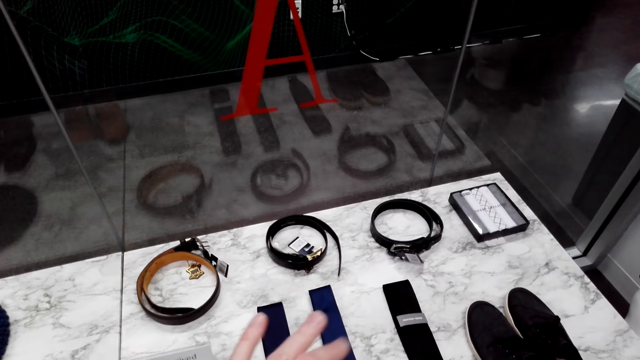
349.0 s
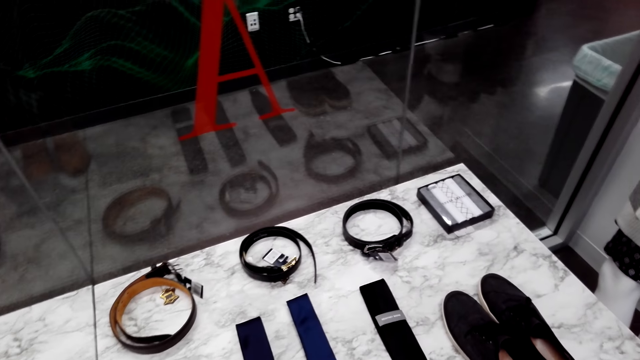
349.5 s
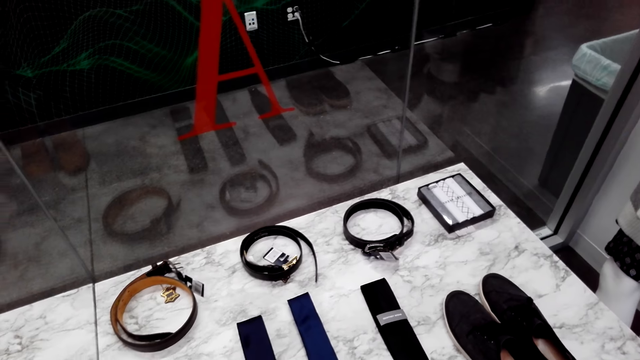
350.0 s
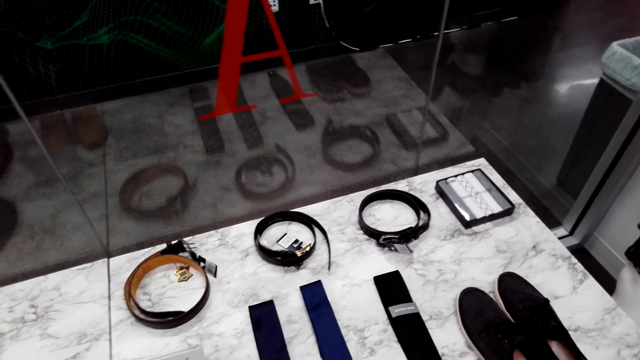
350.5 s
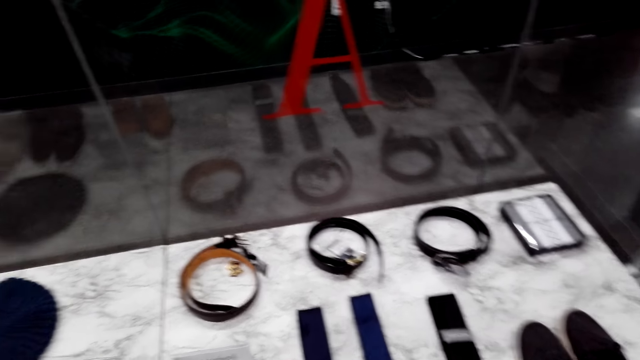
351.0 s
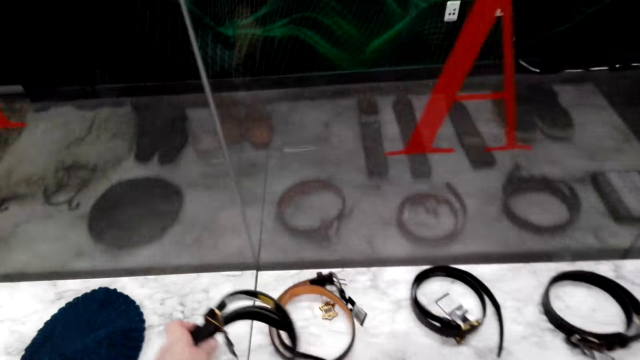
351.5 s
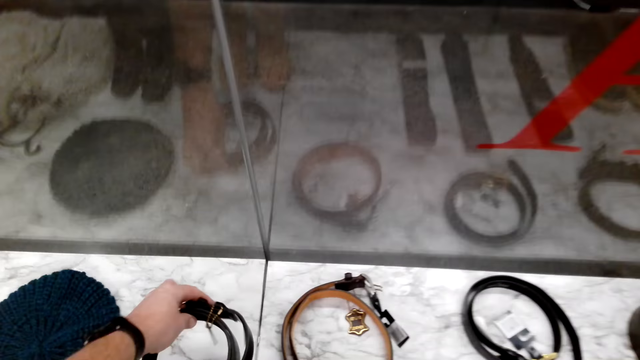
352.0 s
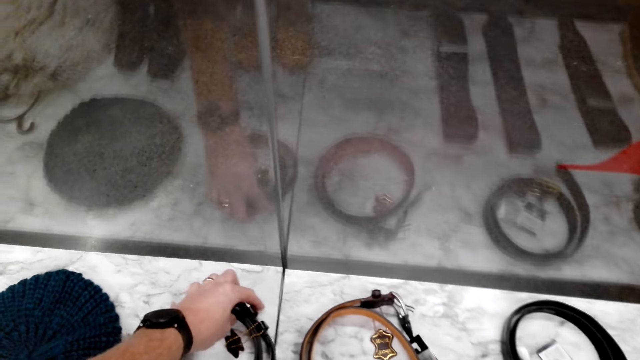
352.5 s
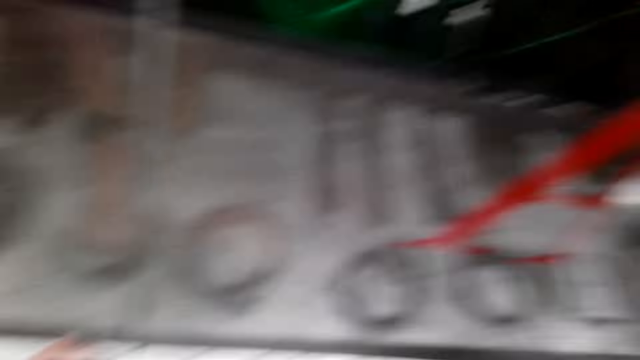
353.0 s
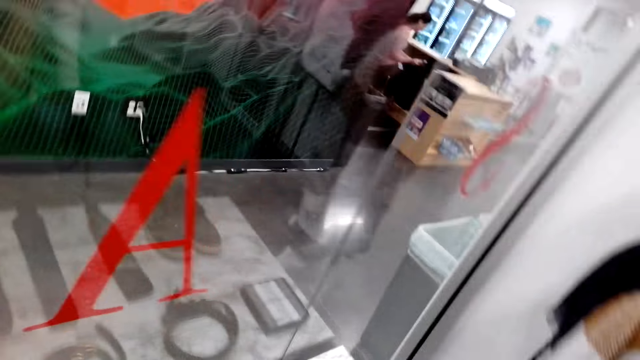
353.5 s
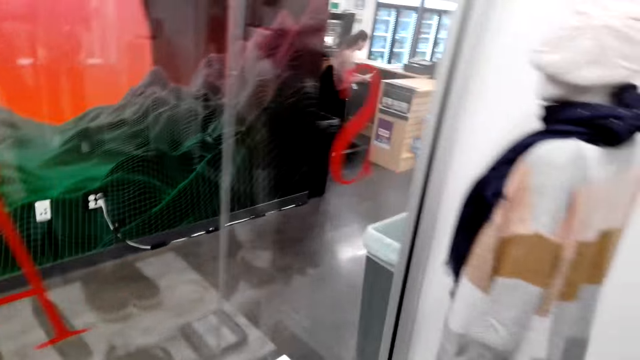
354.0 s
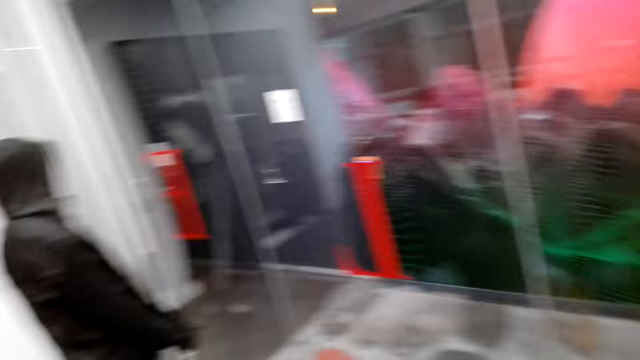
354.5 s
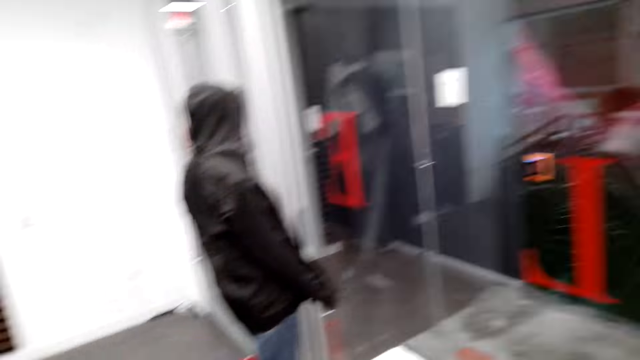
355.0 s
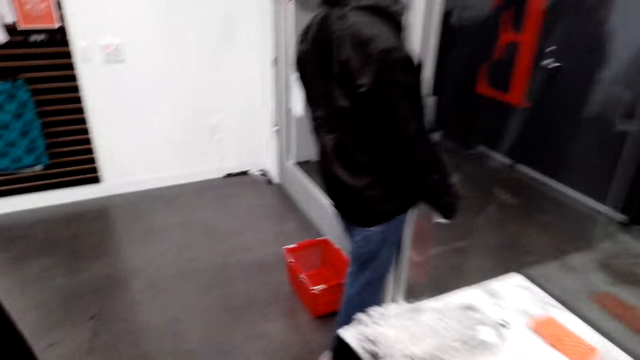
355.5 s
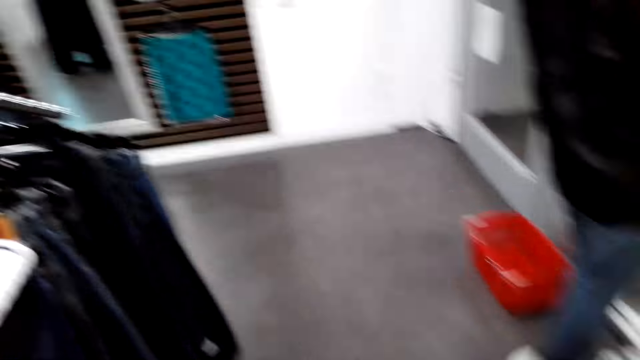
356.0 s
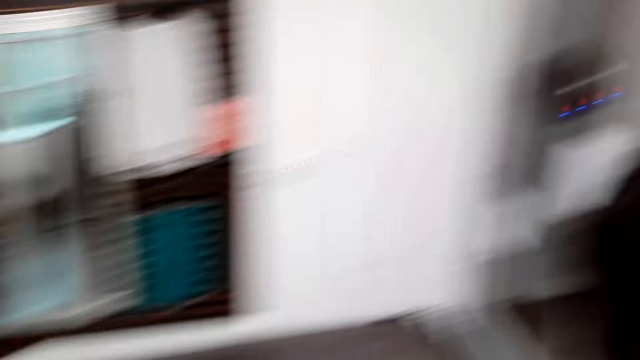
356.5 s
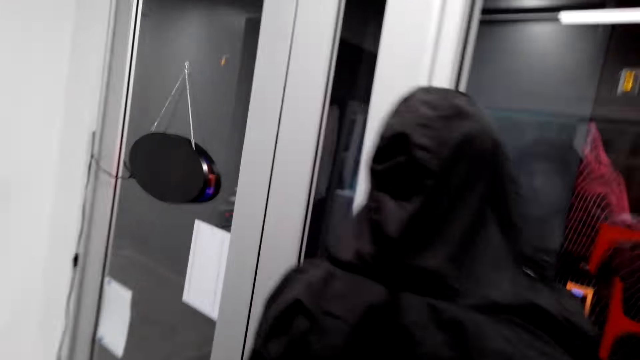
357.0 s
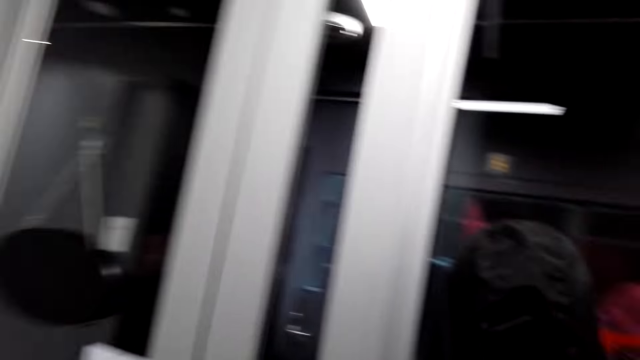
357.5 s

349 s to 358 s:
The camera wearer puts down the belt on the display cabinet. They walk in the shop.

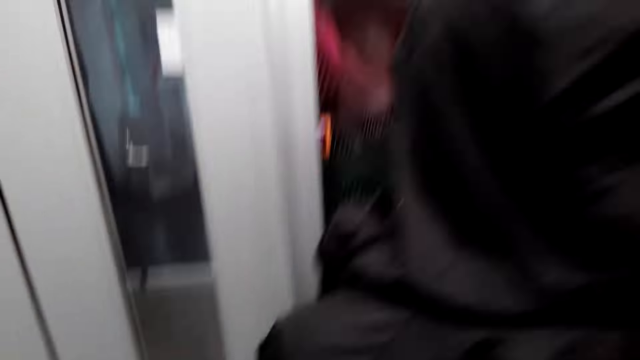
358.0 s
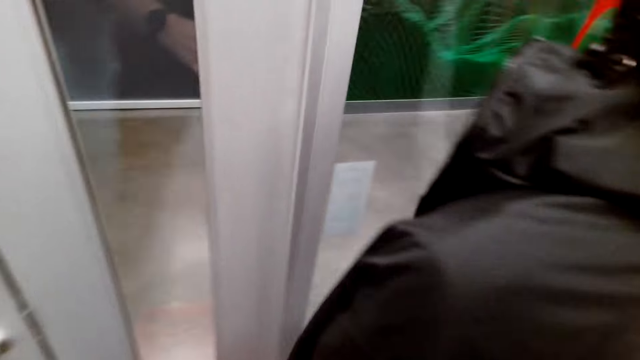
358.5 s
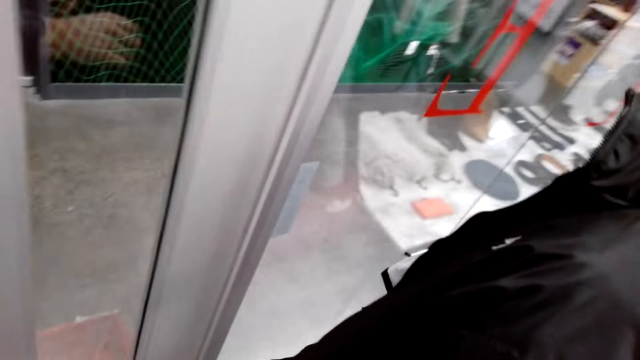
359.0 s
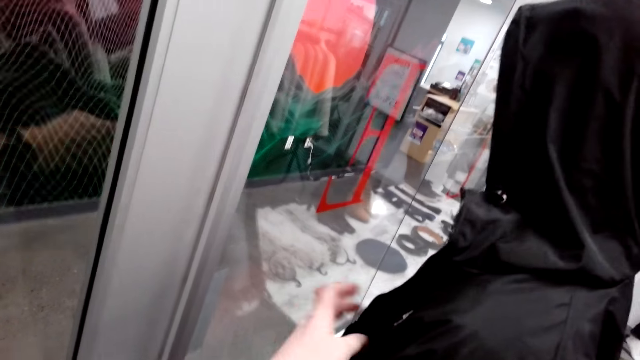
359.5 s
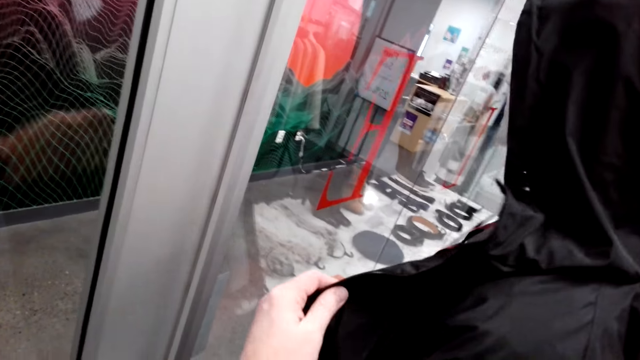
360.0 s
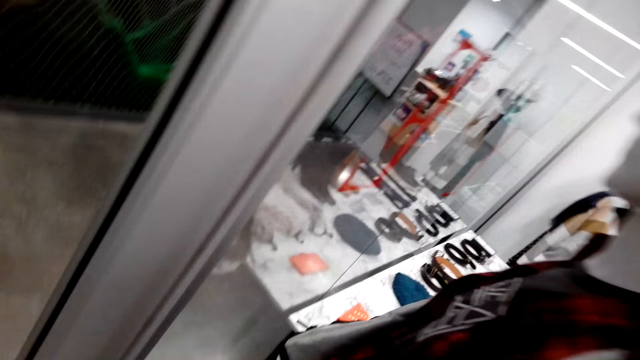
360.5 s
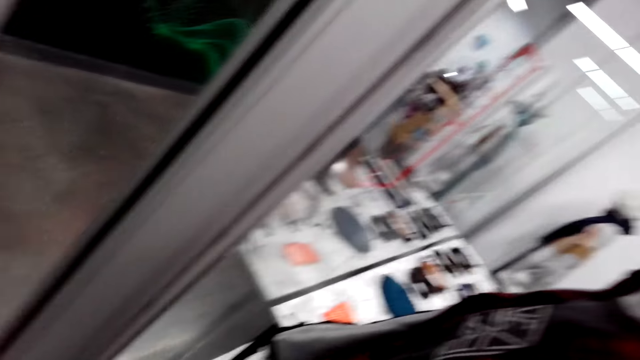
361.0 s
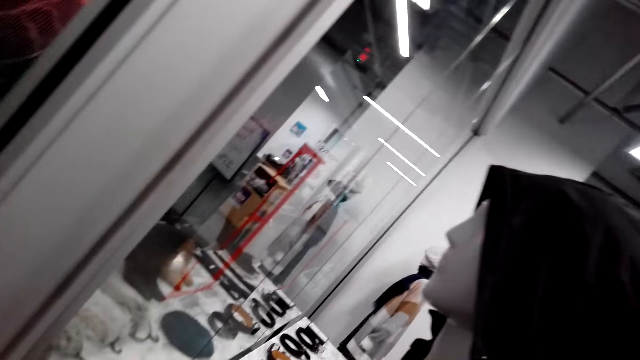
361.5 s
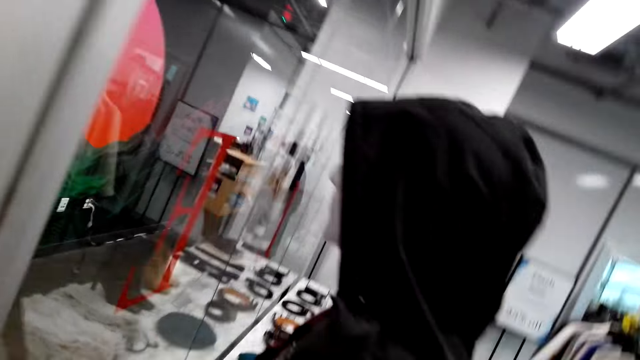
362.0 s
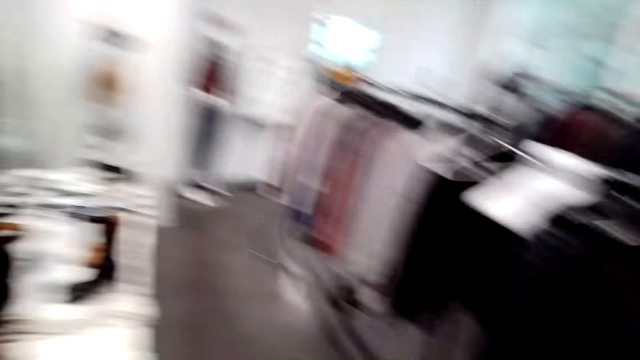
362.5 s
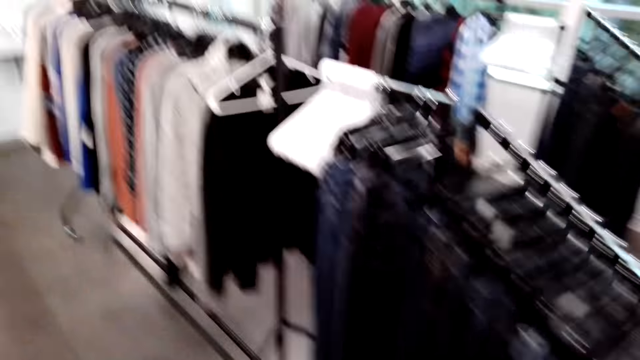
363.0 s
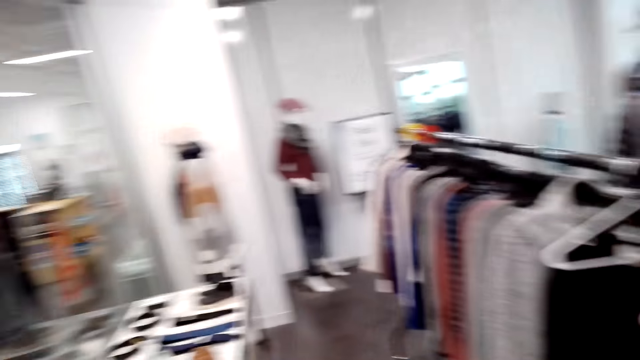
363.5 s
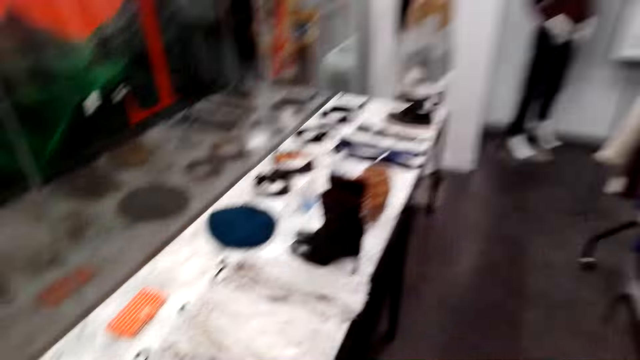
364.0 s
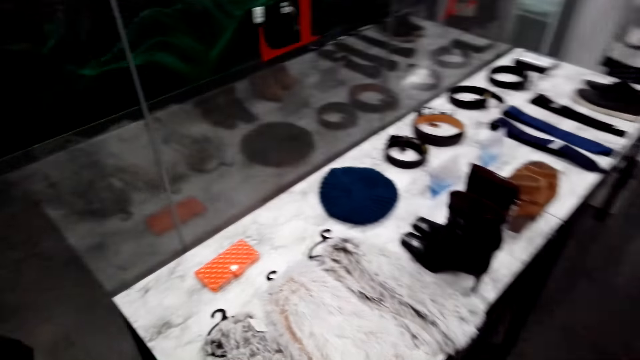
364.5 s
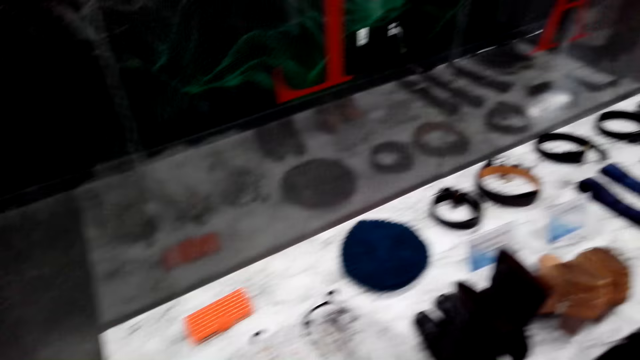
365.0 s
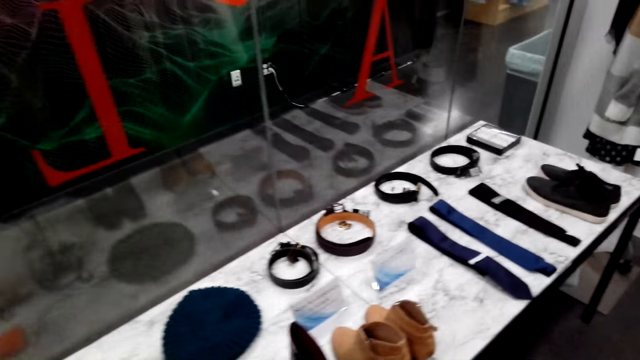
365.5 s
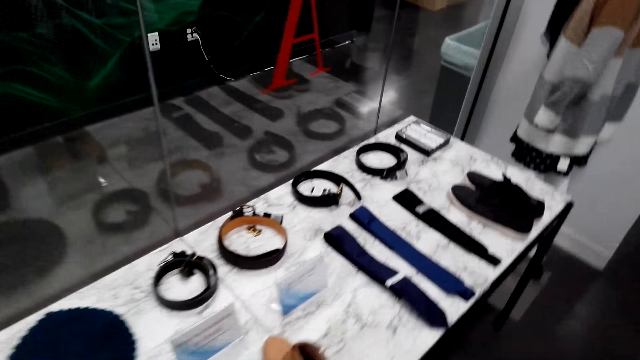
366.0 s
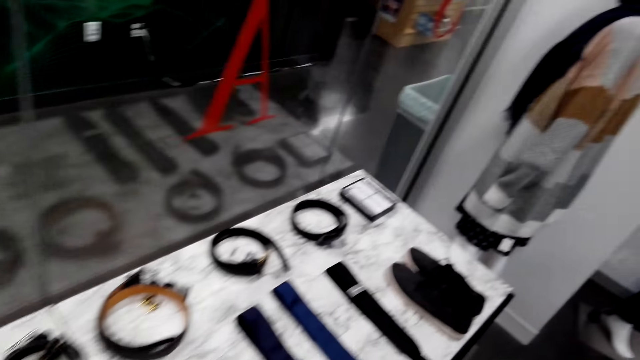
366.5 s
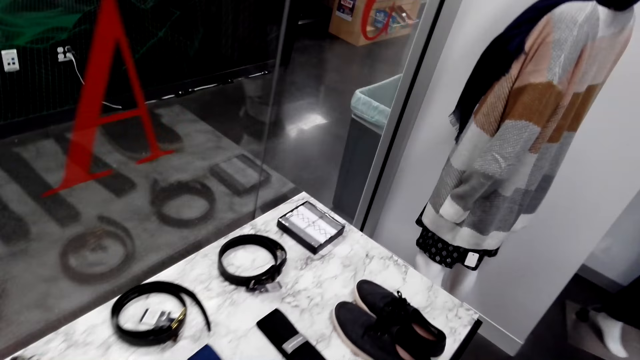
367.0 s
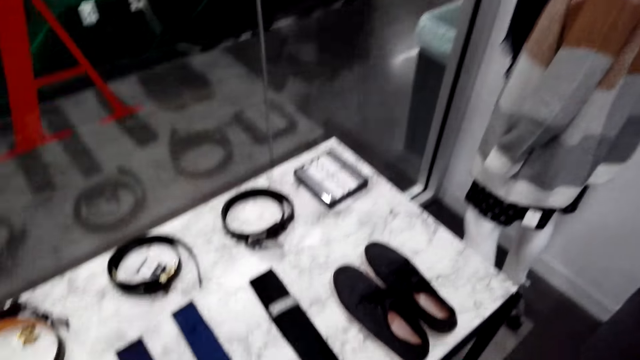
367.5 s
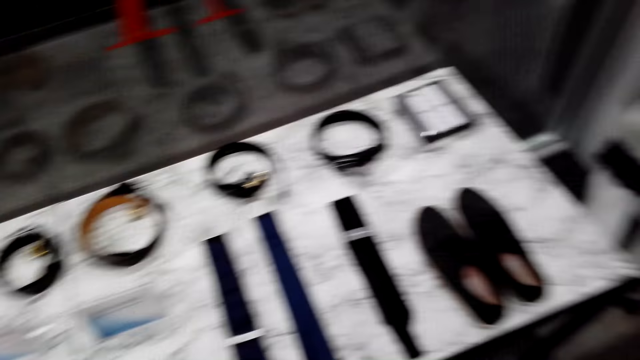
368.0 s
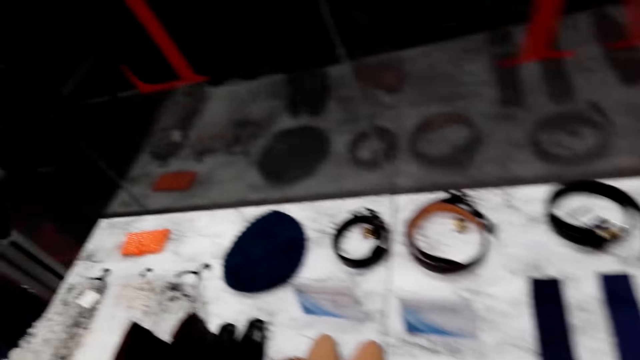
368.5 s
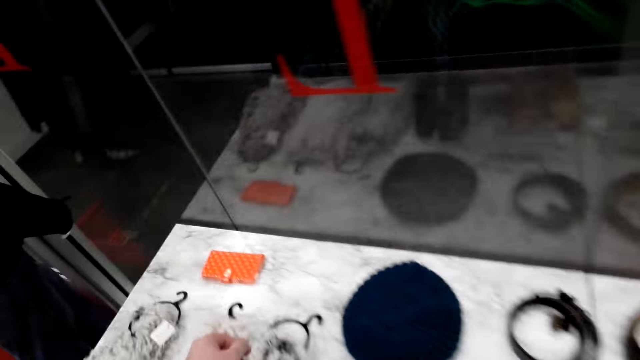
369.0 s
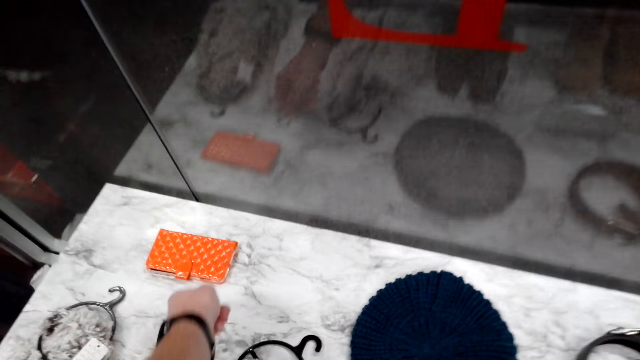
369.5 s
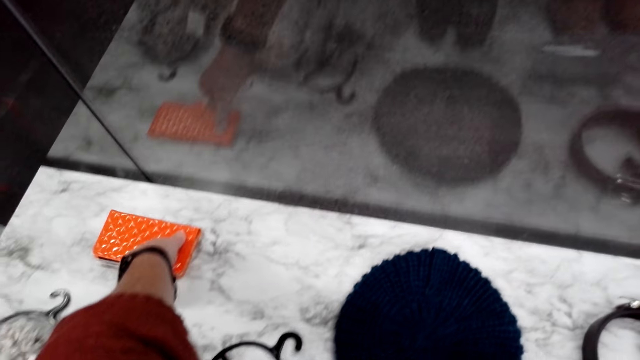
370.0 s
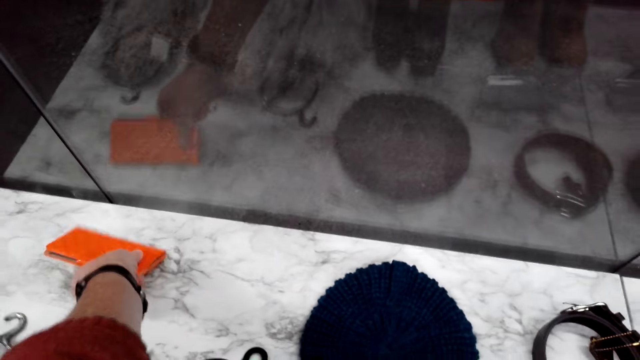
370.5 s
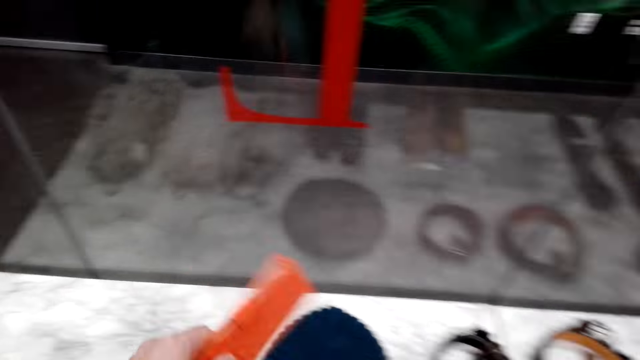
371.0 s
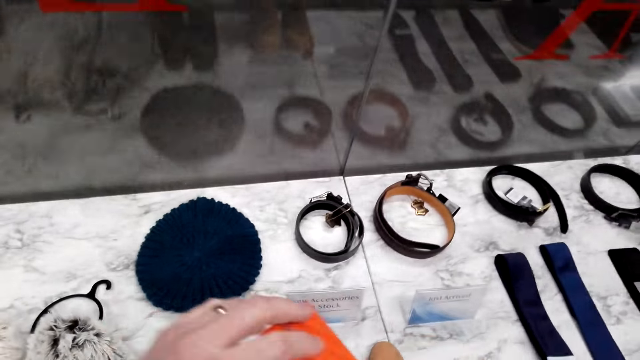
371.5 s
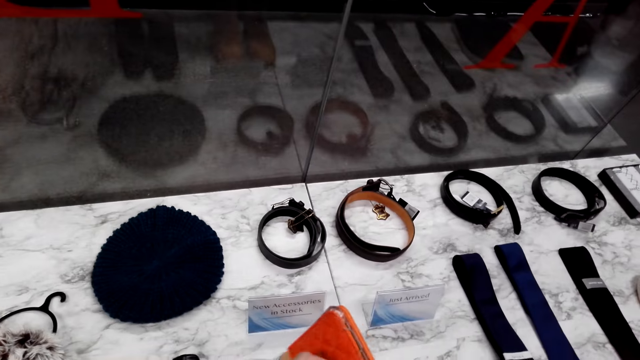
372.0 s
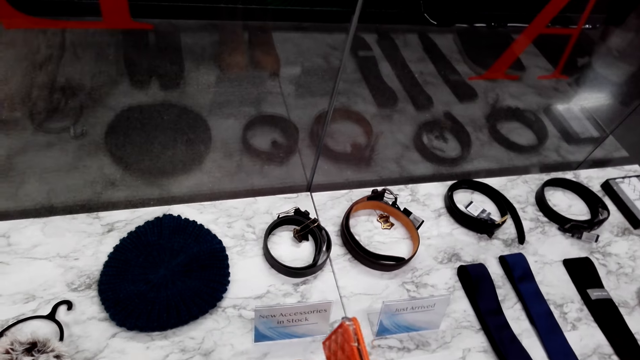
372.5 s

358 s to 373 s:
The camera wearer touches the jacket on the statue. They walk in the shop. They hold the phone cover. They pick up the phone cover from the display cabinet.
